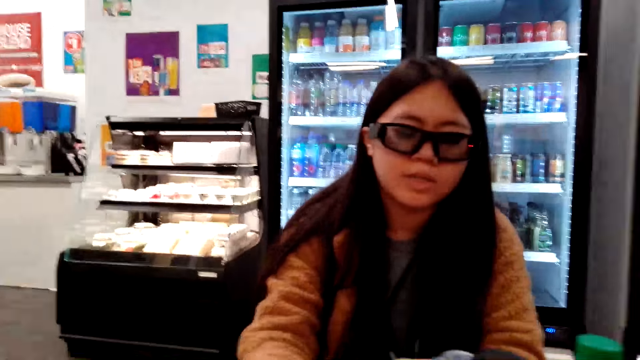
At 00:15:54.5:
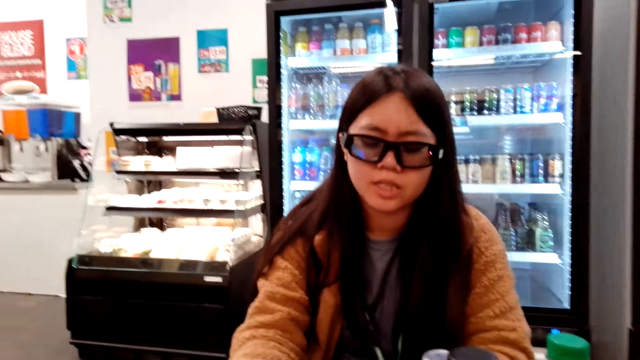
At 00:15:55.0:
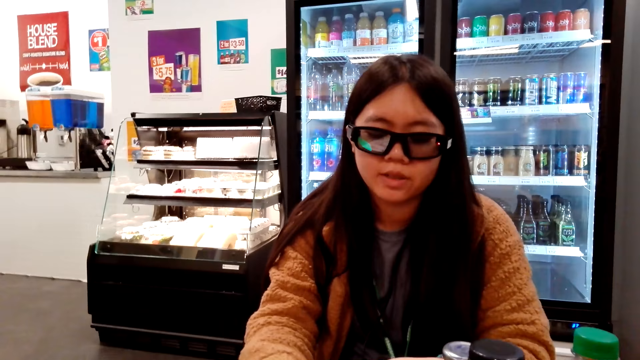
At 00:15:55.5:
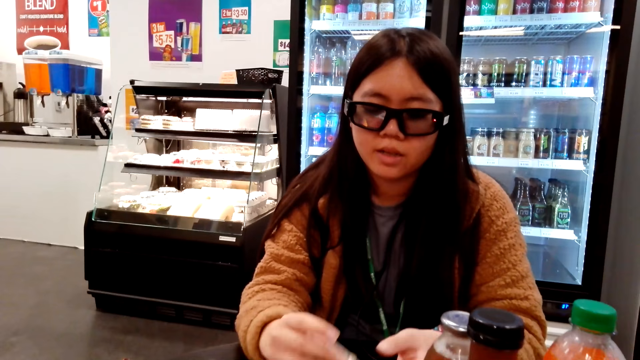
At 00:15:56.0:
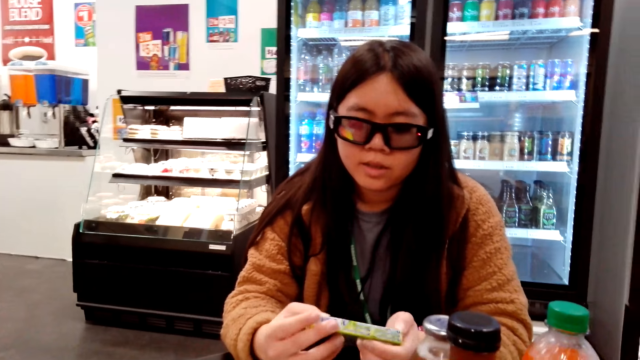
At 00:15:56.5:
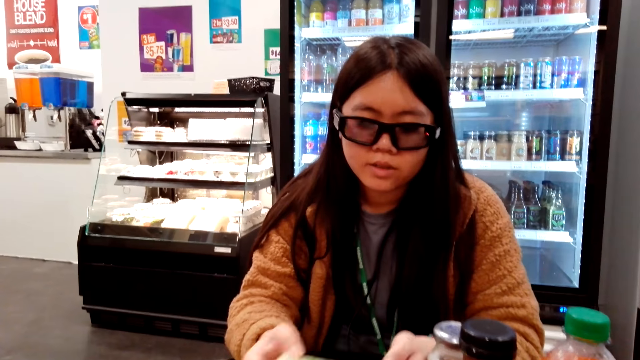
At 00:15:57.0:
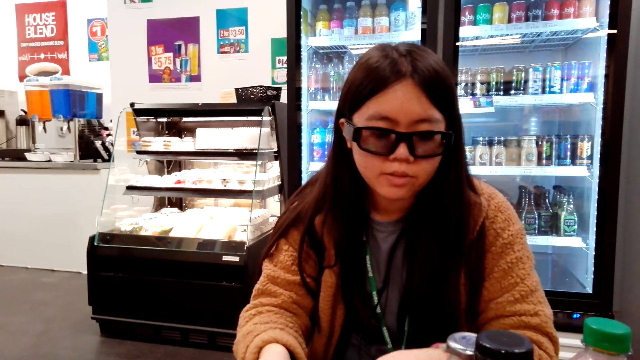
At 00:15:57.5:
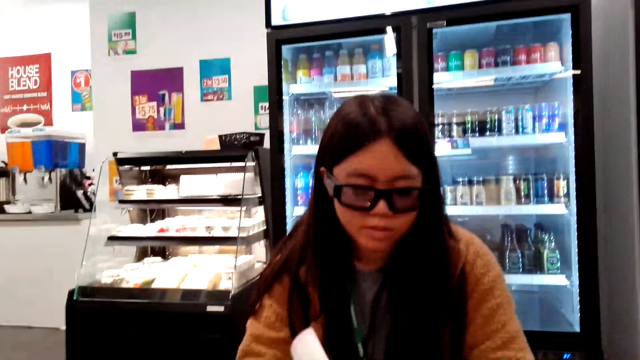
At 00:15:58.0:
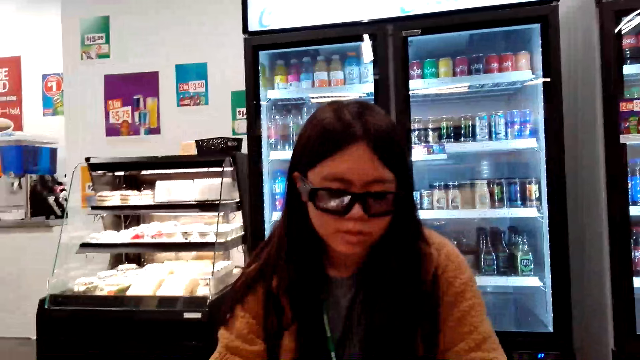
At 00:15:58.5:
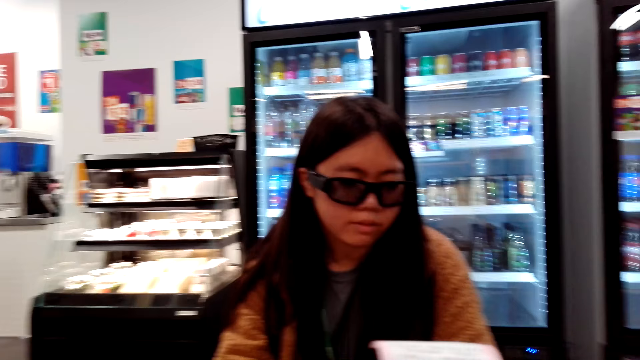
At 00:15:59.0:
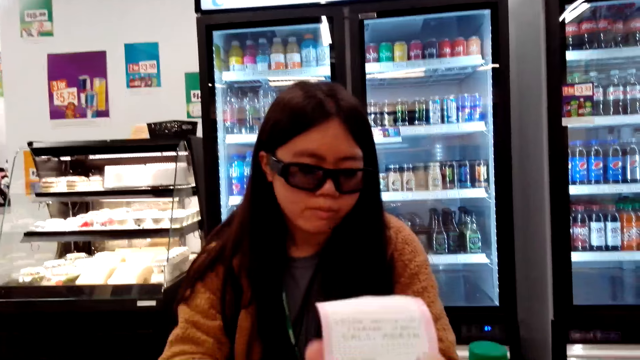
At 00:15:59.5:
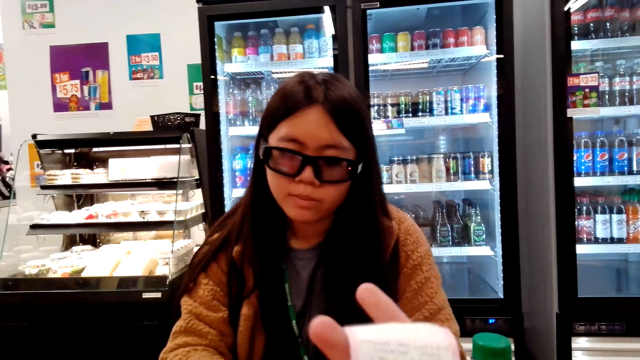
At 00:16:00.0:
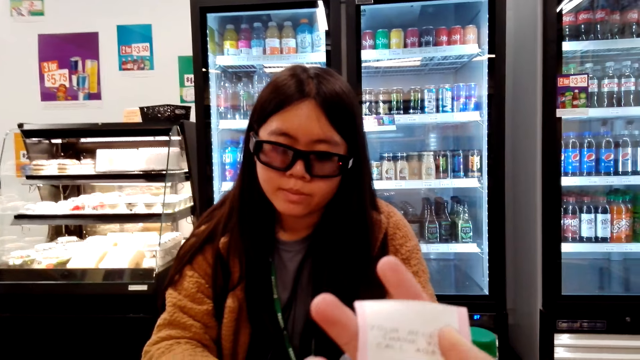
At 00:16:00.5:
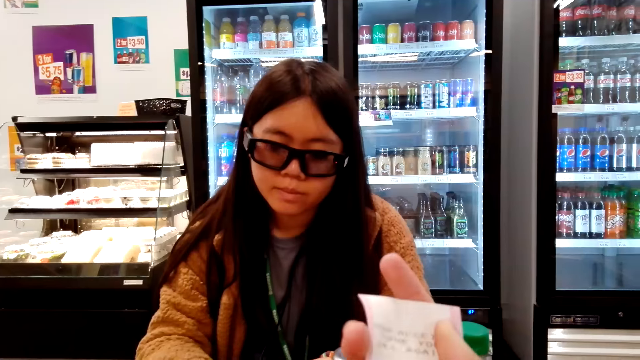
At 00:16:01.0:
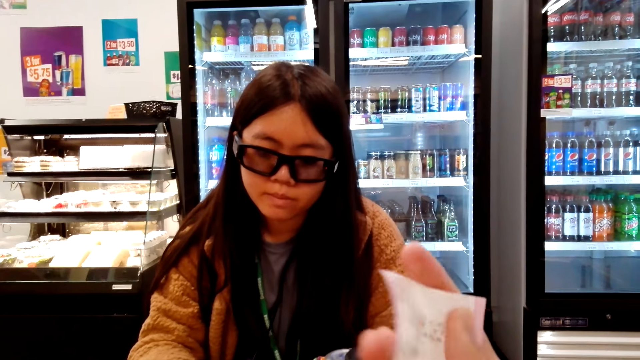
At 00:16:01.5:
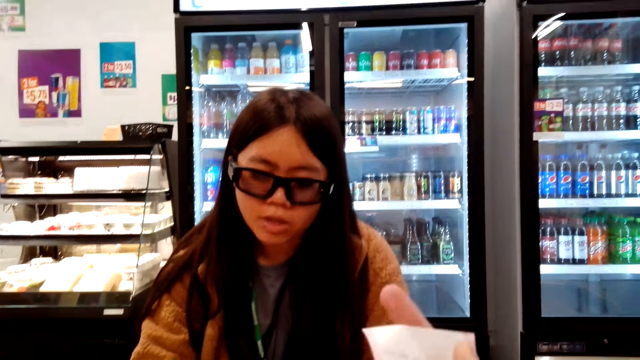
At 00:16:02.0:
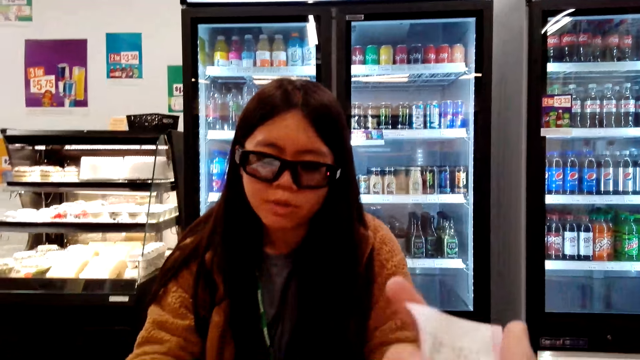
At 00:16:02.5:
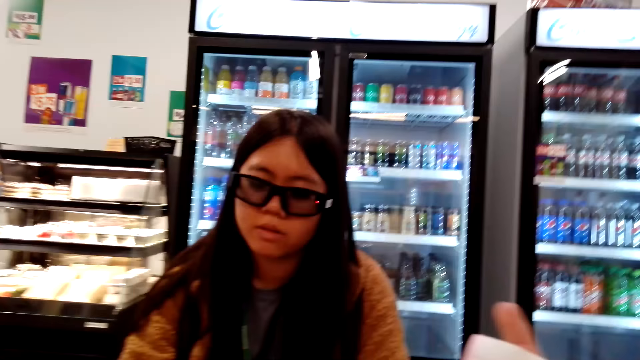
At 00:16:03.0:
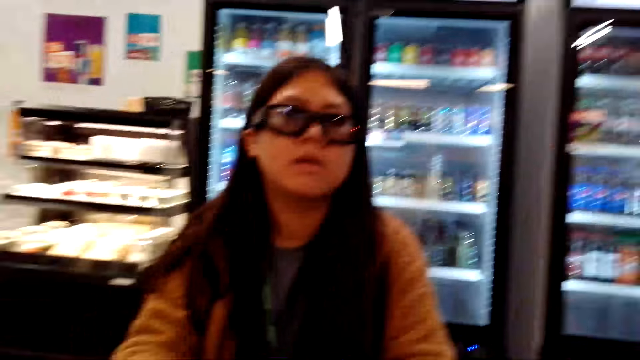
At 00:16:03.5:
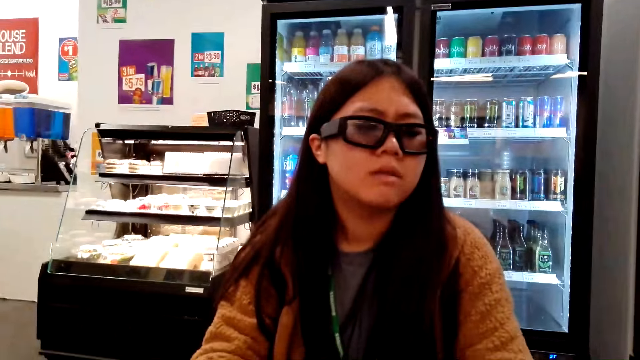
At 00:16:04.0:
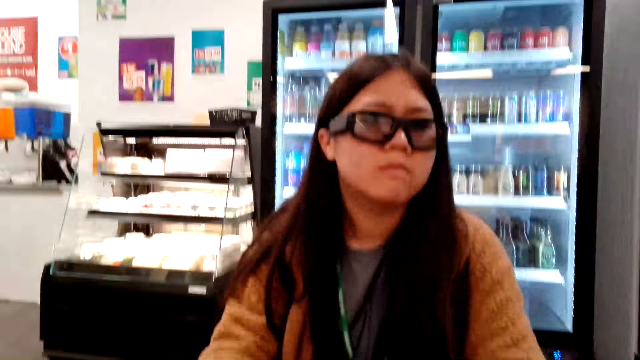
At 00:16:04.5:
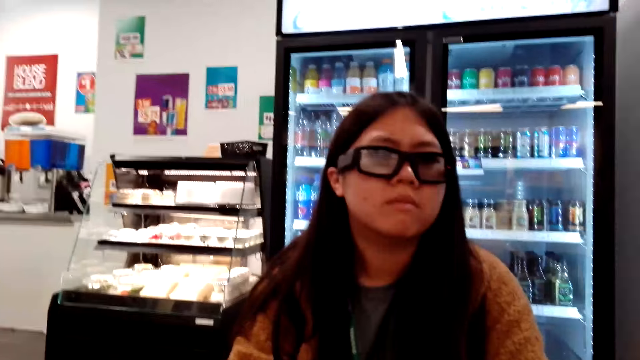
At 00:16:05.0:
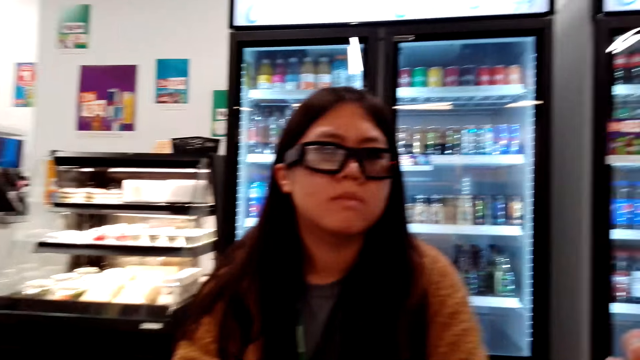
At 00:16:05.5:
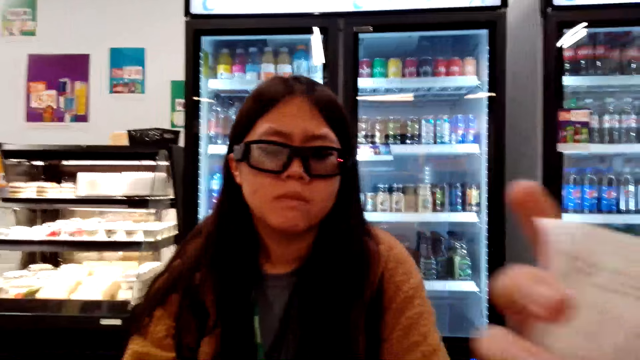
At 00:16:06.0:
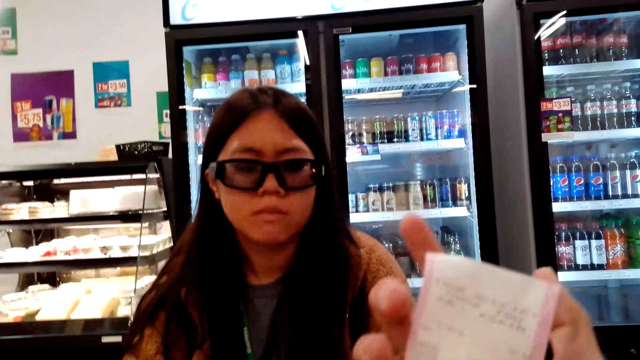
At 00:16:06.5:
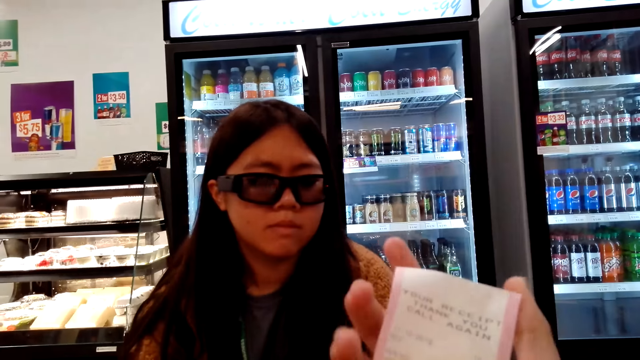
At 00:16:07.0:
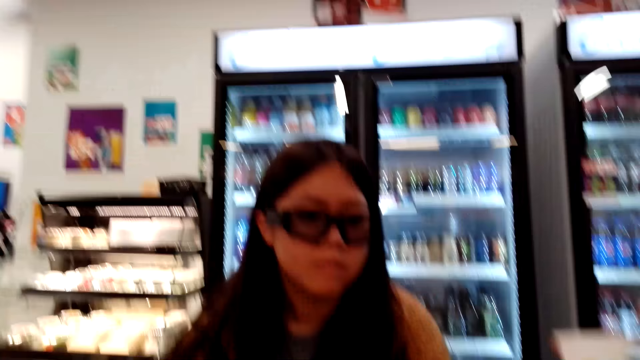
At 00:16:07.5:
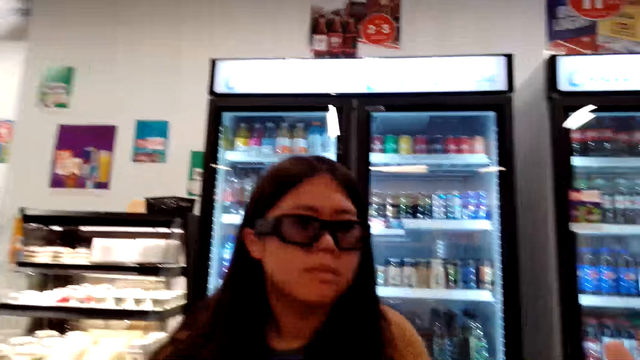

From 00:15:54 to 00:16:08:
A woman picks something and puts down something. The camera wearer holds a payments receipt. They talk to the woman.

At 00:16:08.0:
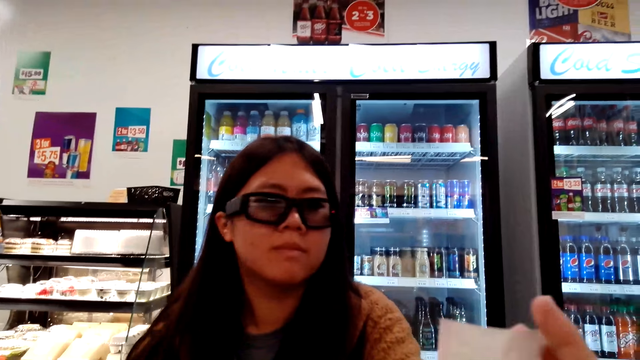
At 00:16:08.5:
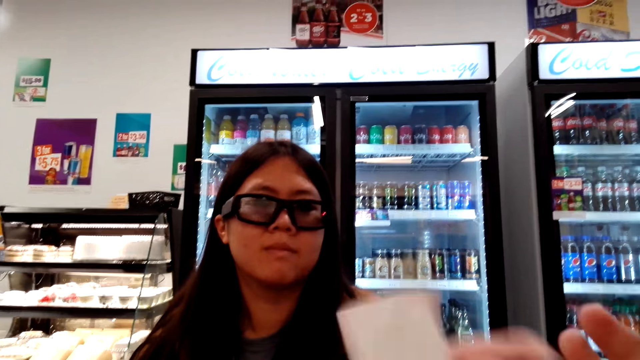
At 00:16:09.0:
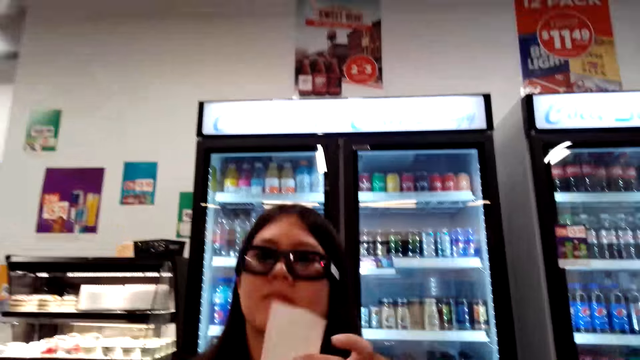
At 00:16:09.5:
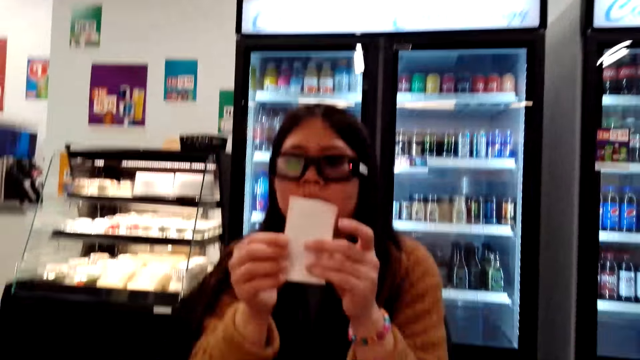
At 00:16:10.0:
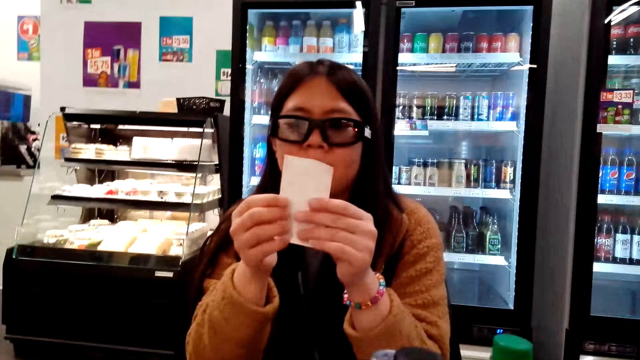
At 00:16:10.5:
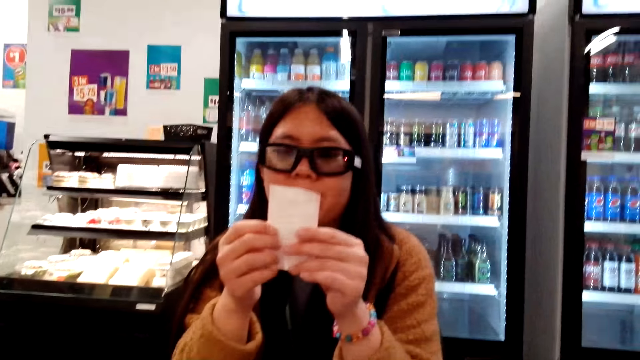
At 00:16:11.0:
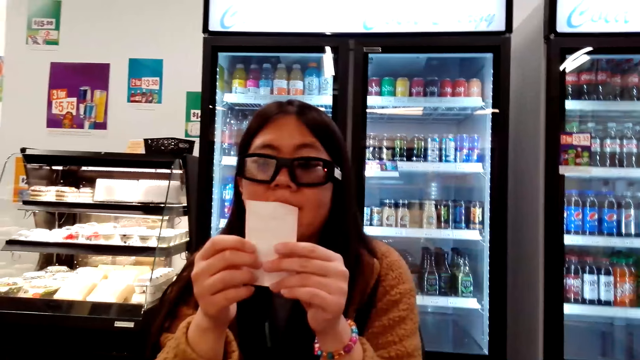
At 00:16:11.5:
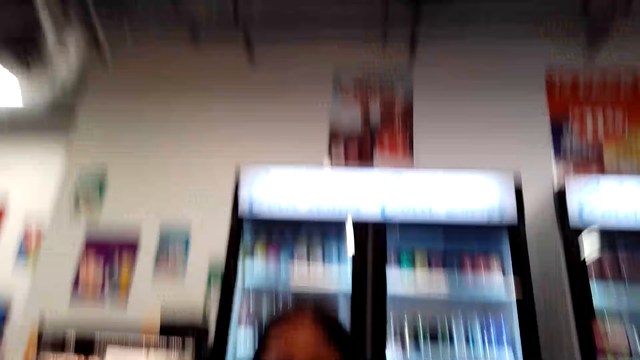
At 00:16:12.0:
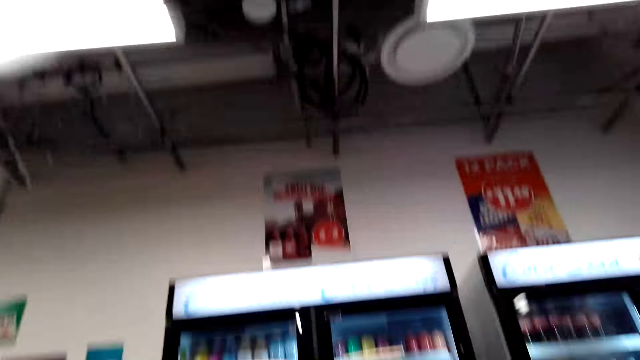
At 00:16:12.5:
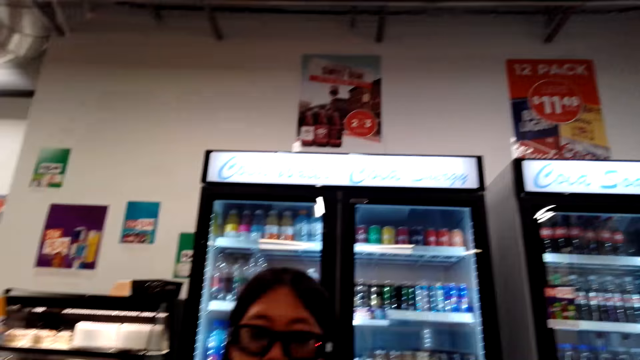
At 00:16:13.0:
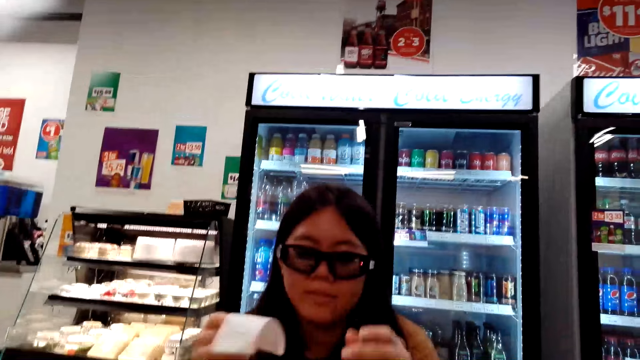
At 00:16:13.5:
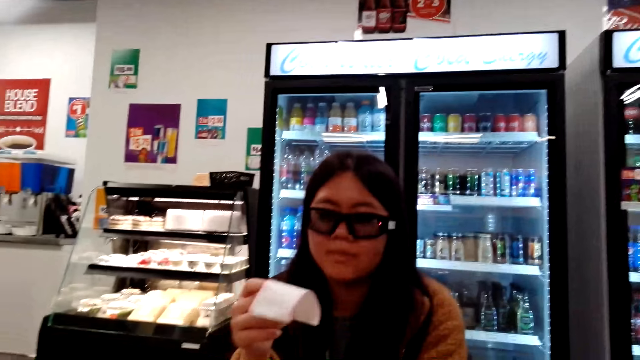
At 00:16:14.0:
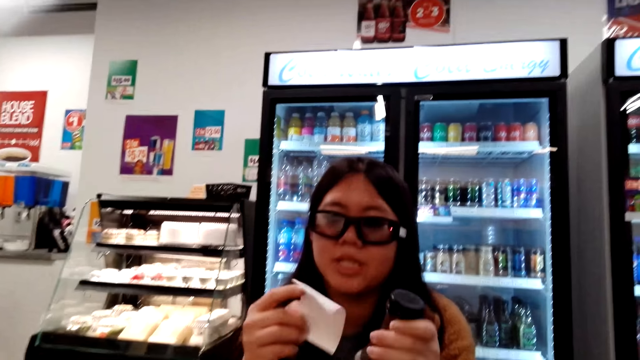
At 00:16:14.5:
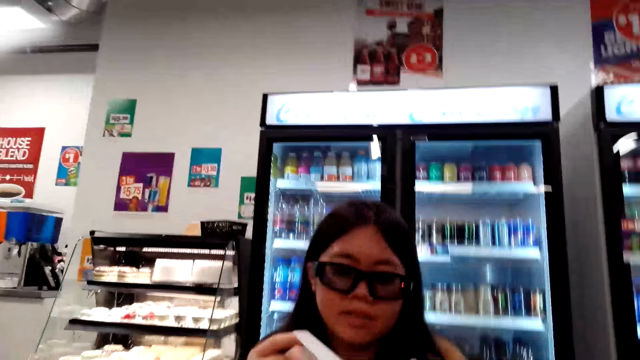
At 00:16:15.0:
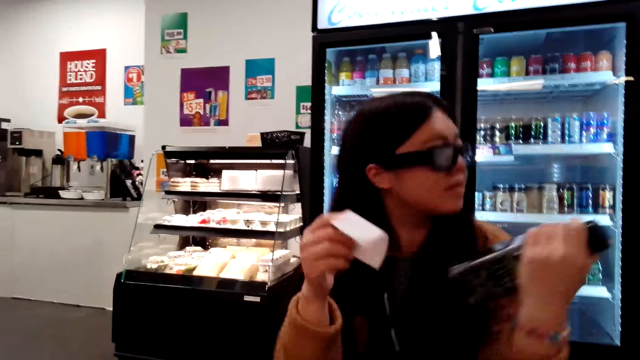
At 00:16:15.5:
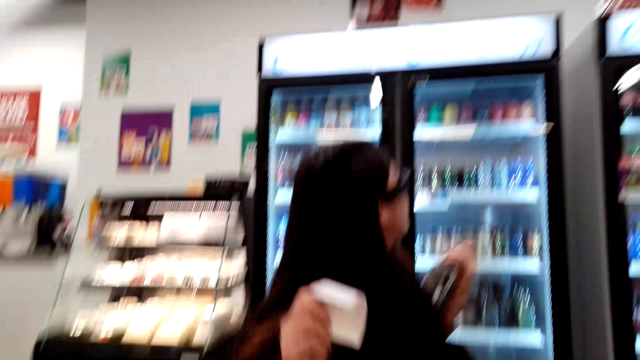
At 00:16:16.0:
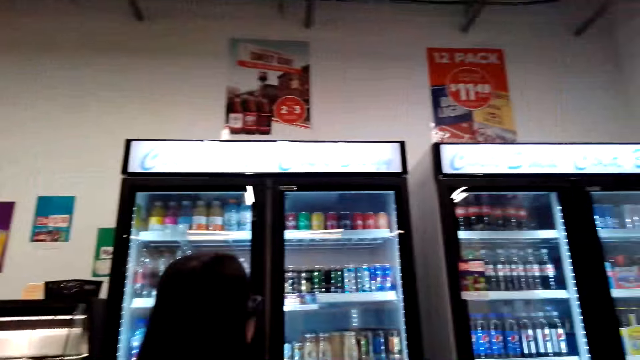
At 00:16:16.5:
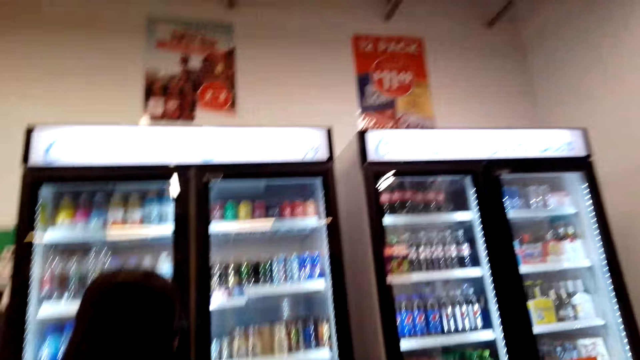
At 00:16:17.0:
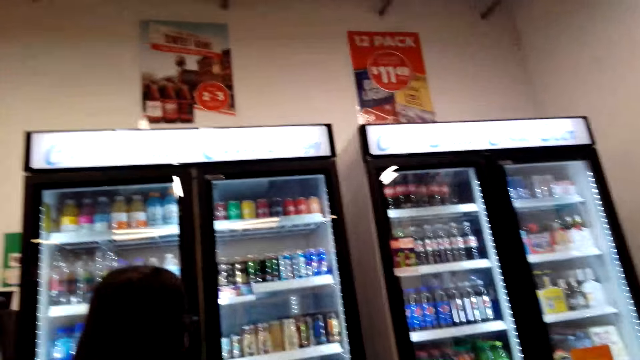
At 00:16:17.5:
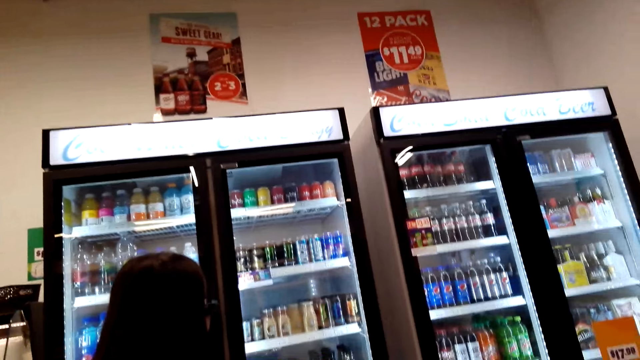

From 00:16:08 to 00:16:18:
The camera wearer gives the woman the receipt. The woman looks at the receipt. The camera wearer looks around. The woman holds a bottle of soda. The camera wearer looks around the store. The woman looks around.
